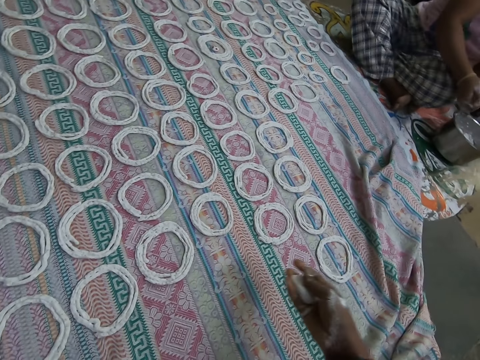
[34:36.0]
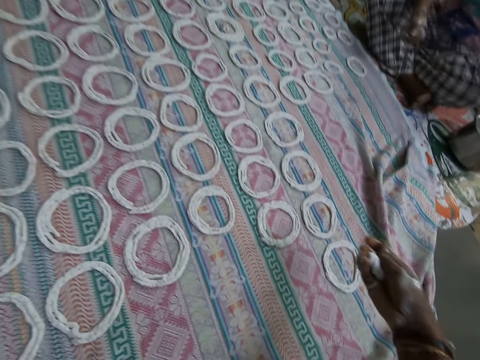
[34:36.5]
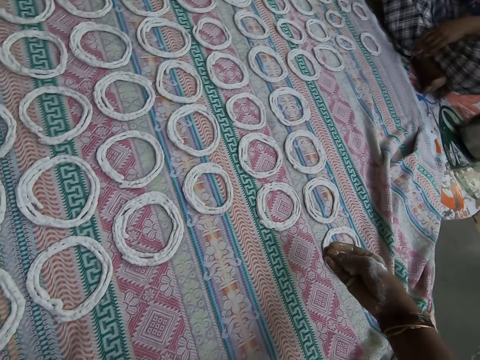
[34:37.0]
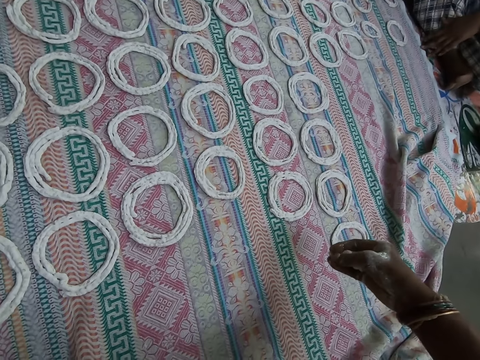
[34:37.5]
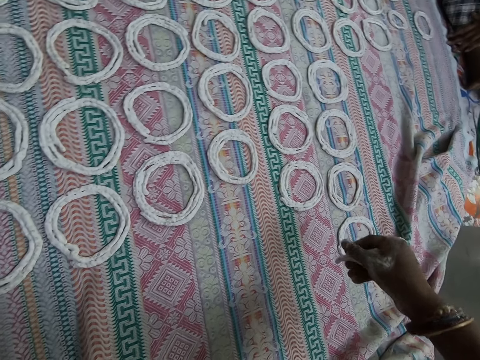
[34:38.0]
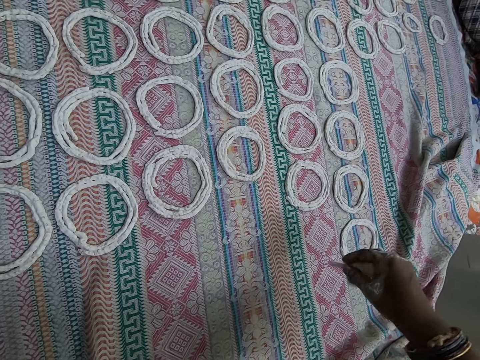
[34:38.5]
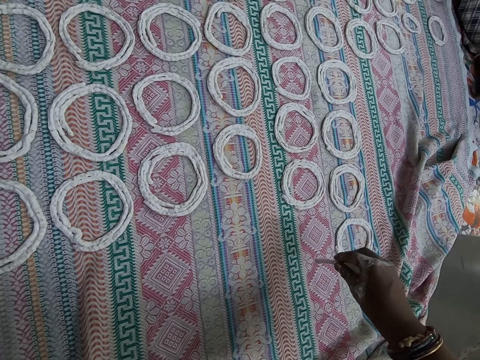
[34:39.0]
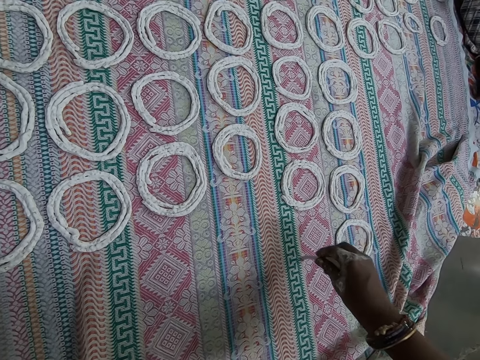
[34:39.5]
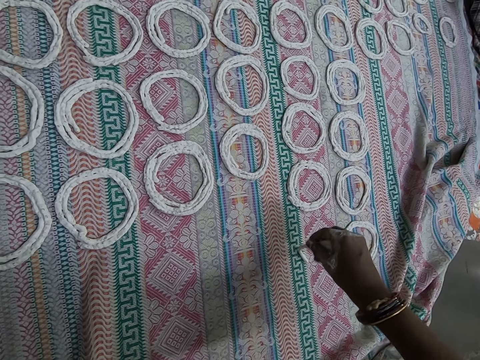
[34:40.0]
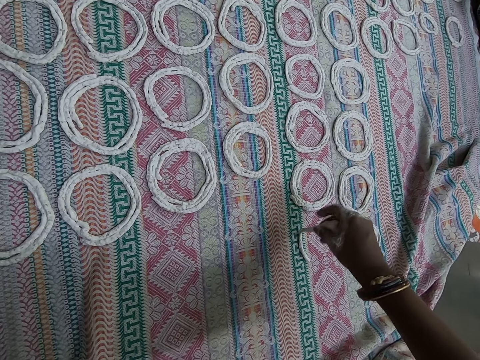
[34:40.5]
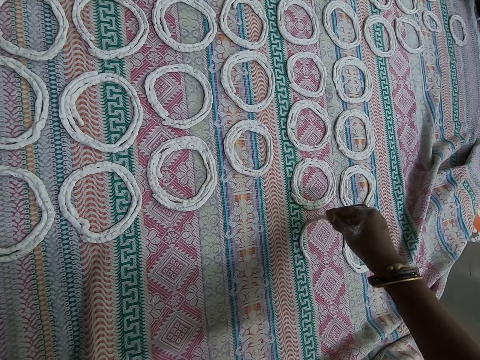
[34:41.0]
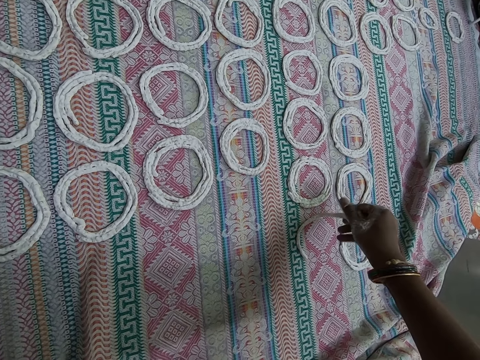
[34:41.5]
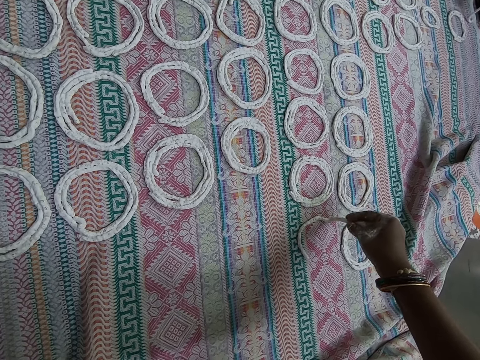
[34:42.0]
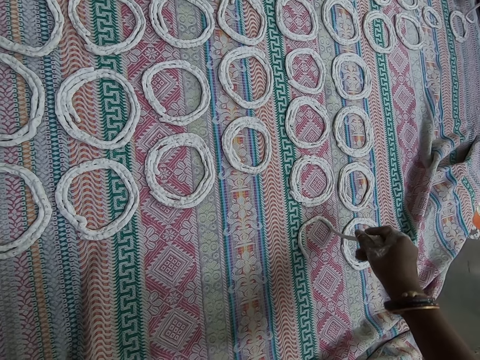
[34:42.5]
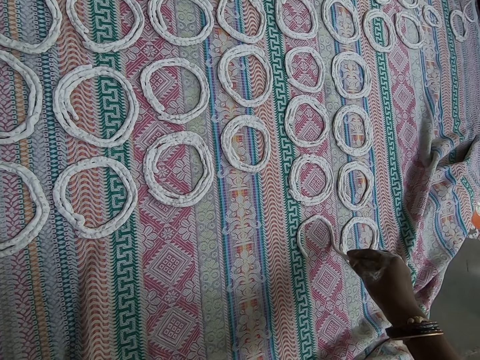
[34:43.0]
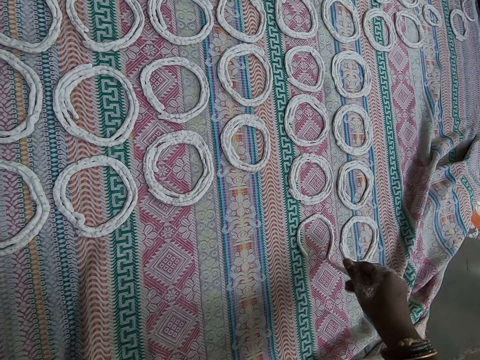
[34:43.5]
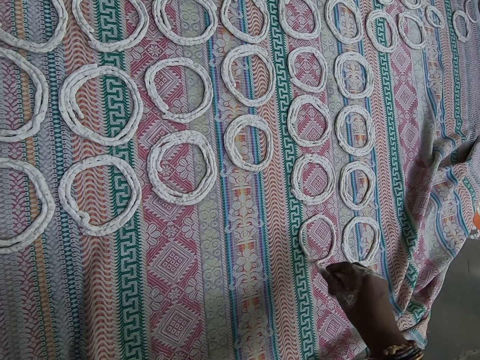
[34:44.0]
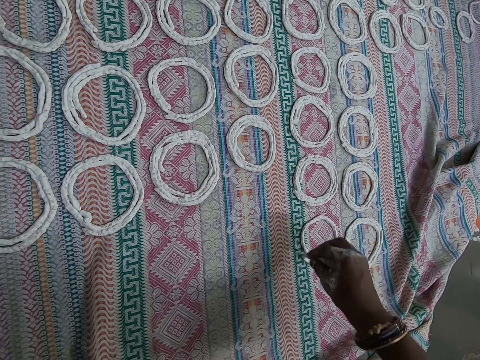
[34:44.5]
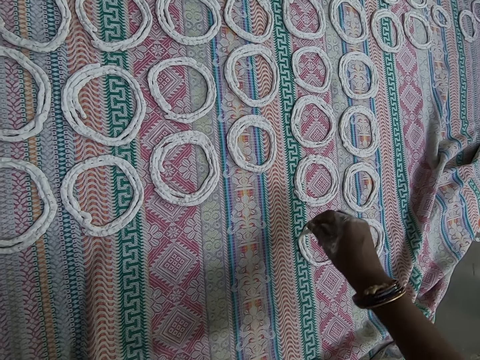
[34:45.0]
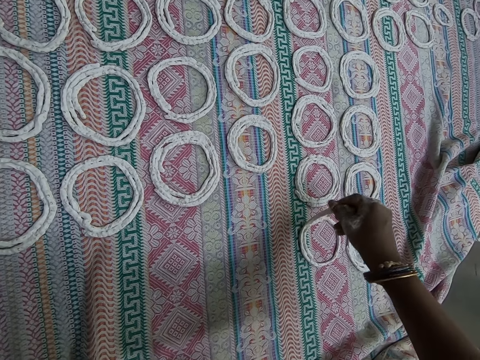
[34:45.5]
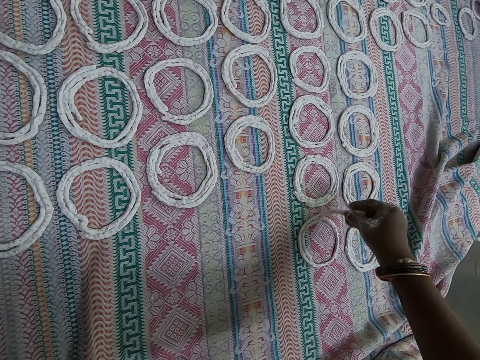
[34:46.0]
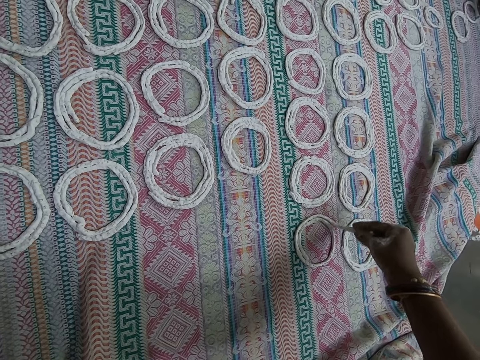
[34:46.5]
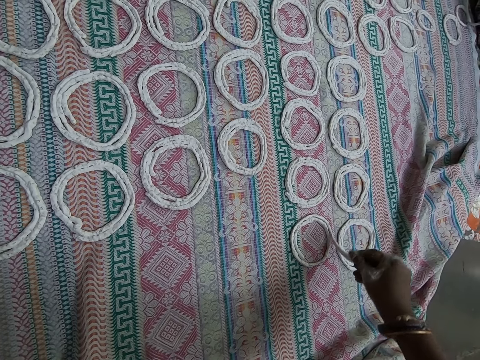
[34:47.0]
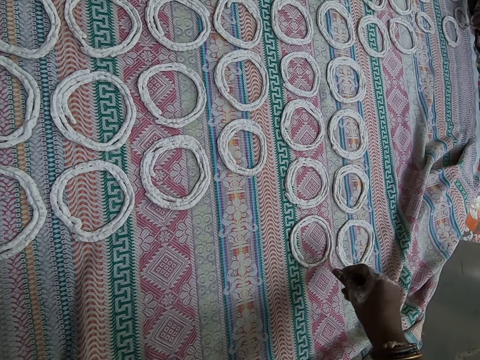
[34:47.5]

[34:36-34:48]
The camera wearer shapes the murukku flour on the sheet of cloth on the floor with her right hand. The woman shapes the murukku flour on the sheet of cloth on the floor with her right hand.

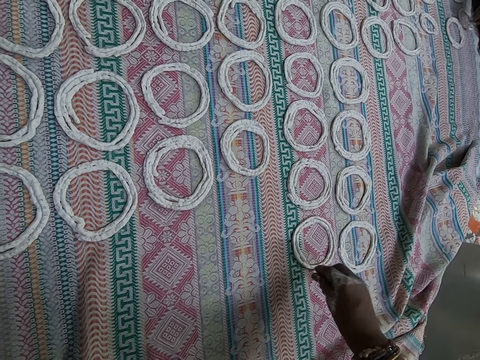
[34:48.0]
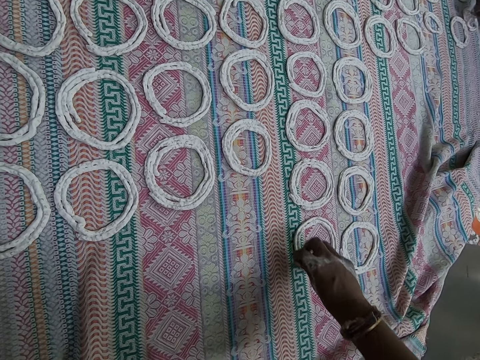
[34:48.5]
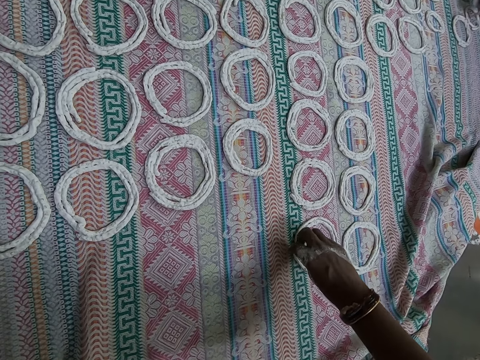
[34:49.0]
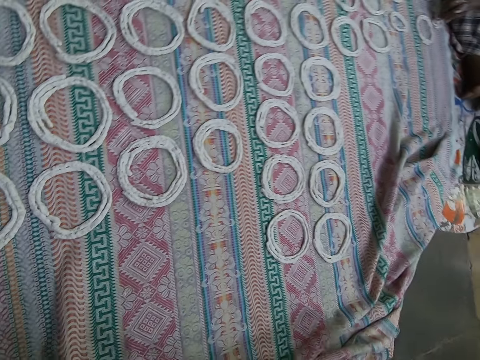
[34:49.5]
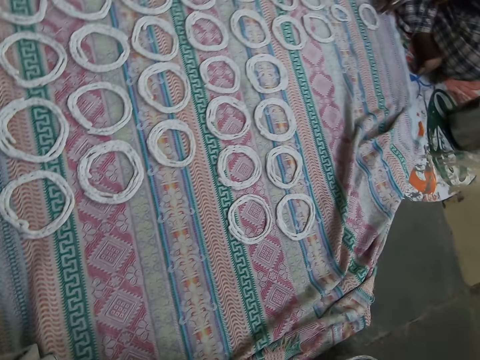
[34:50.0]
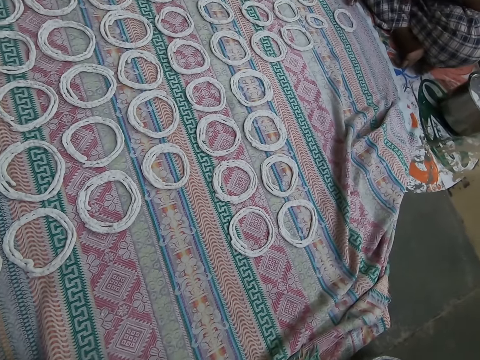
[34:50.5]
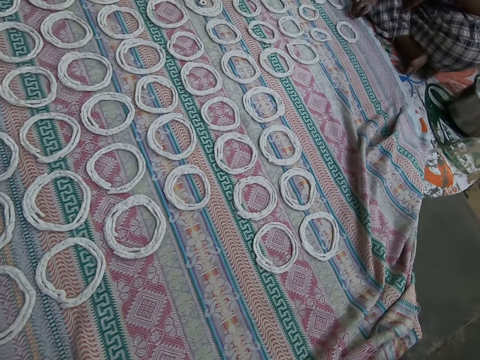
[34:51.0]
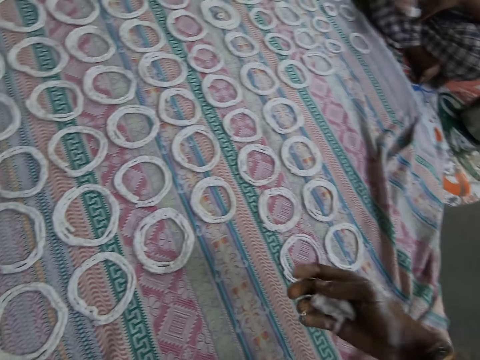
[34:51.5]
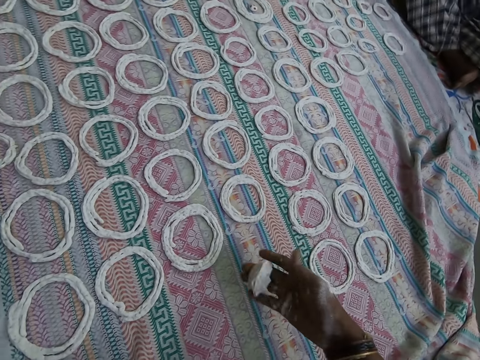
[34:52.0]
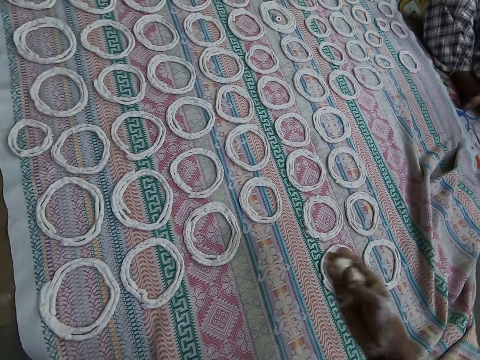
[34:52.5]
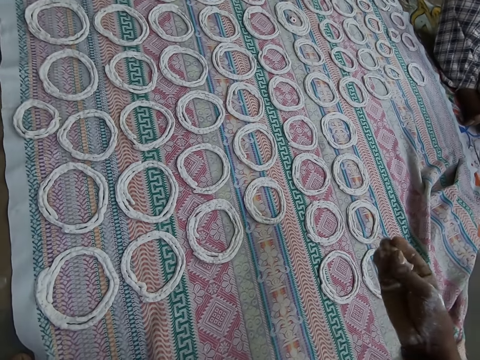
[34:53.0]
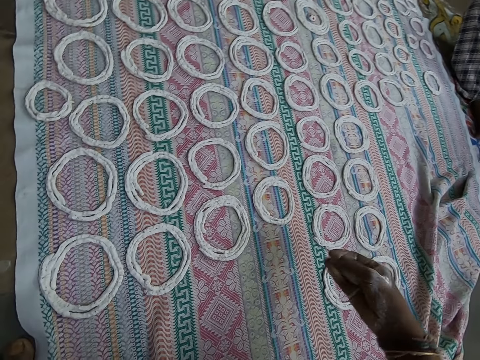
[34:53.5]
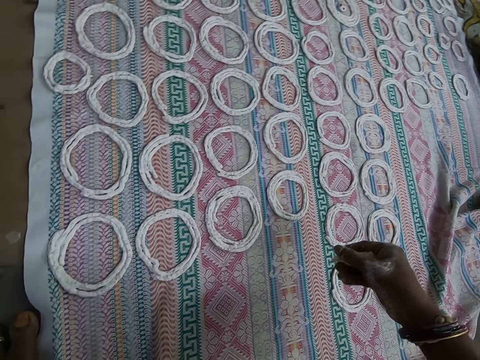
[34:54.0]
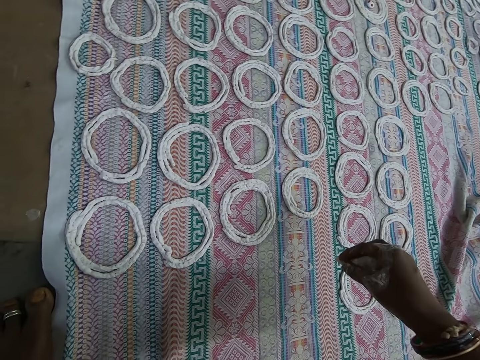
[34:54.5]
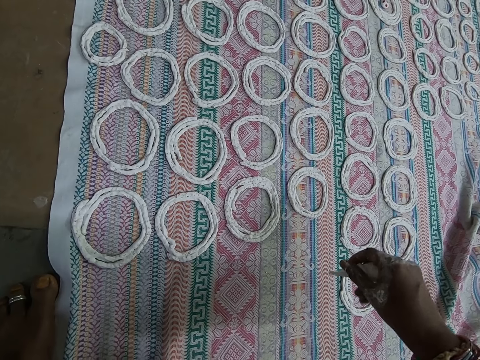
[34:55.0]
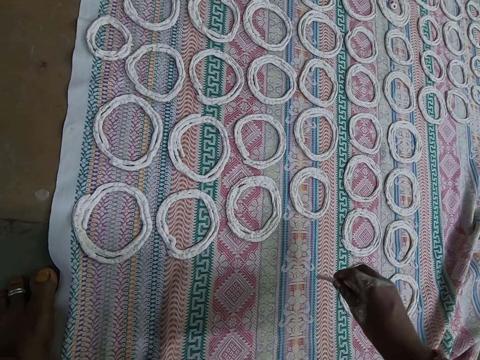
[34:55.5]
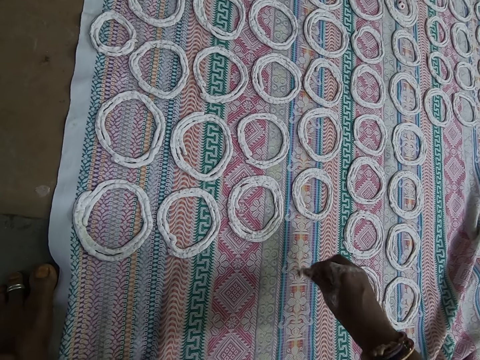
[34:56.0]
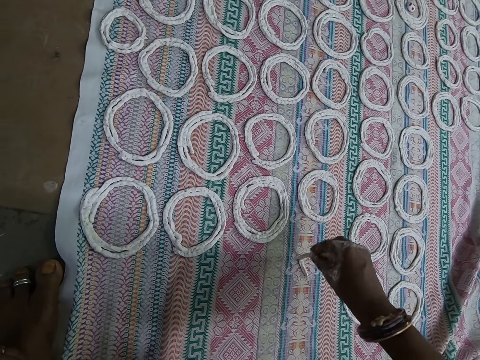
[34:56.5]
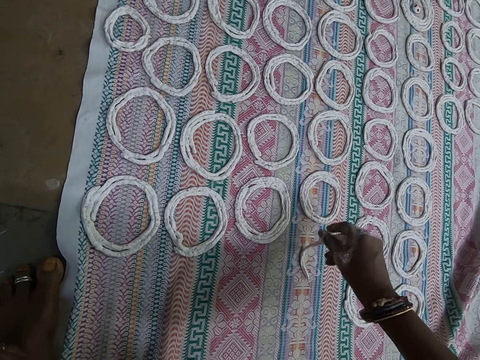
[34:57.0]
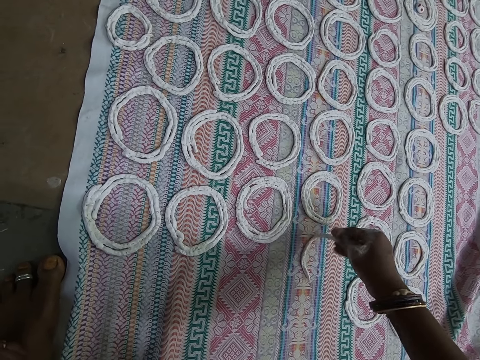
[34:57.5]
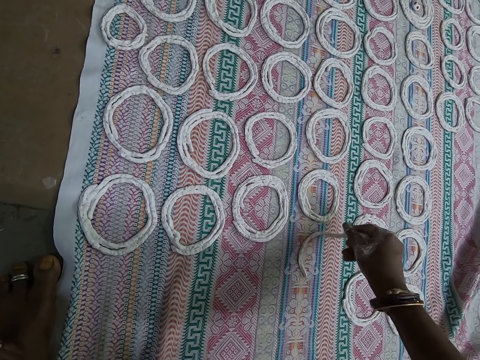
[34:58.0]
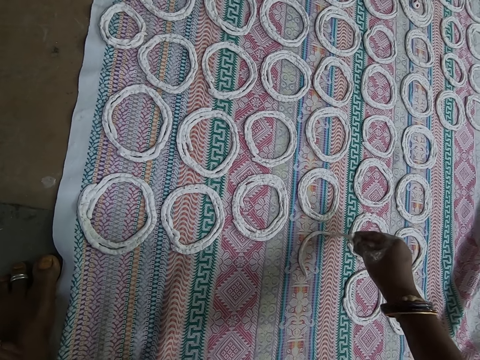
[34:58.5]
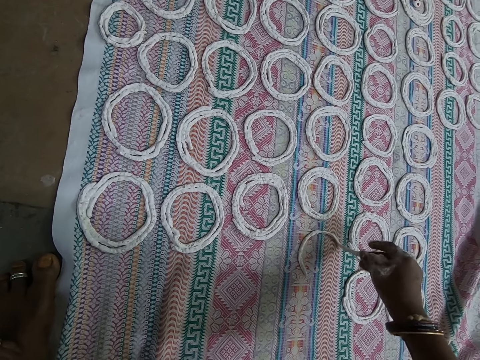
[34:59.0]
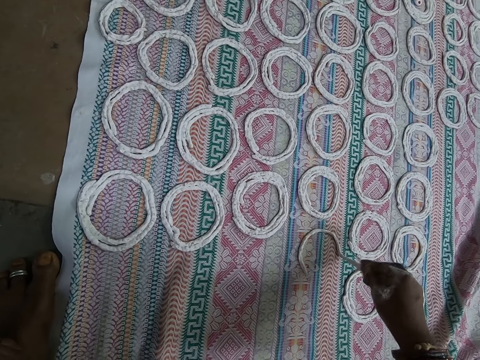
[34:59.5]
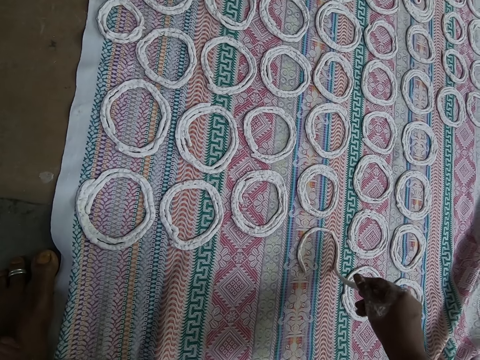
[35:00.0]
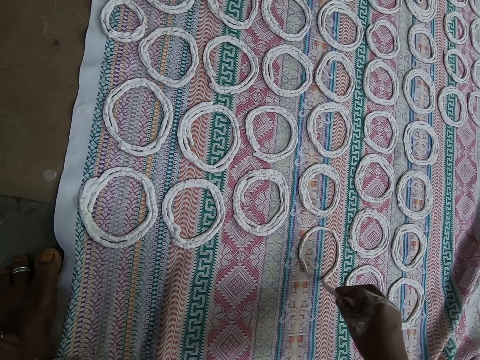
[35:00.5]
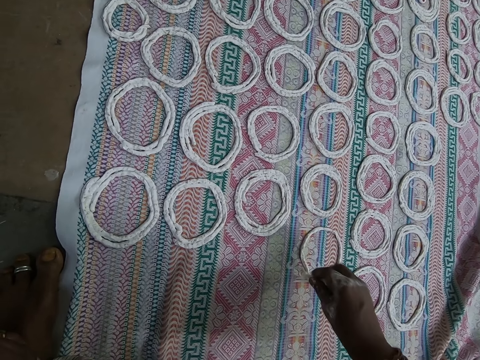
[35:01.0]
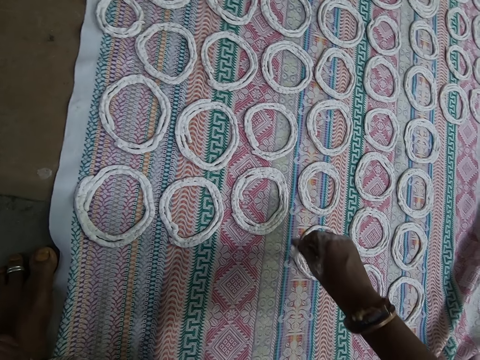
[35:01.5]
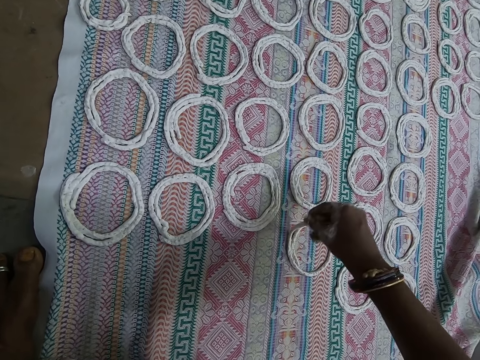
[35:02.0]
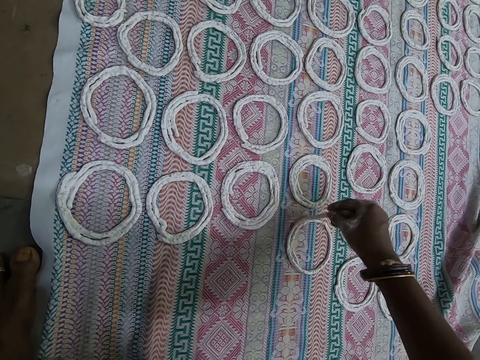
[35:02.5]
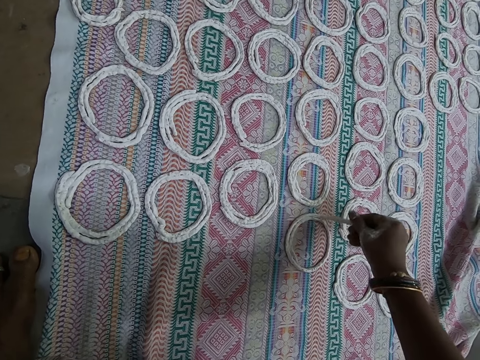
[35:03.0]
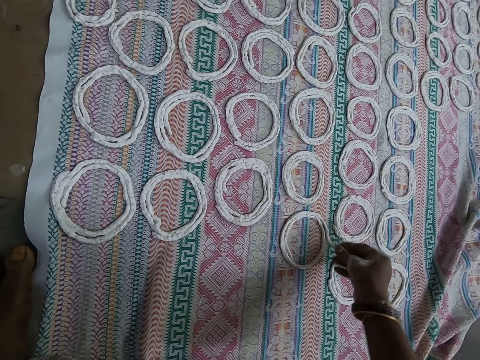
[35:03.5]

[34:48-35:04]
The camera wearer takes some murukku flour from the metal bowl on the floor with her right hand. She presses the murukku flour with her right hand. She shapes the murukku flour on the sheet of cloth on the floor with her right hand.
